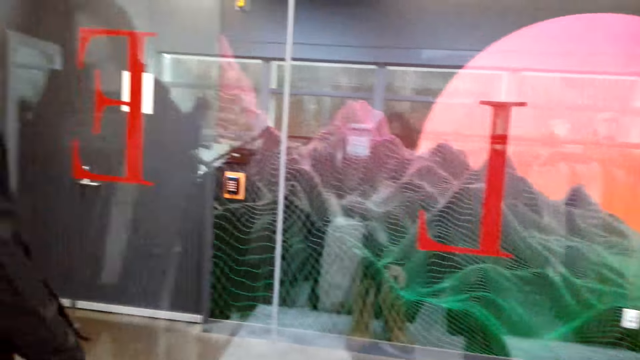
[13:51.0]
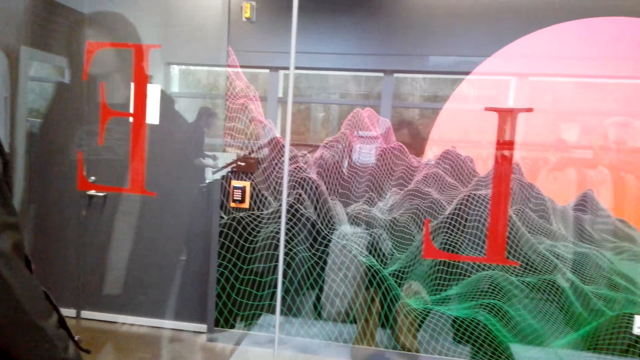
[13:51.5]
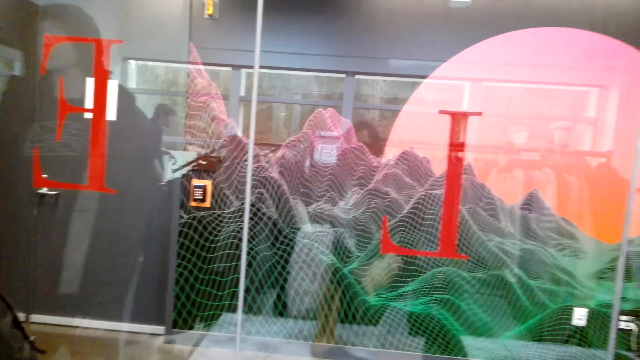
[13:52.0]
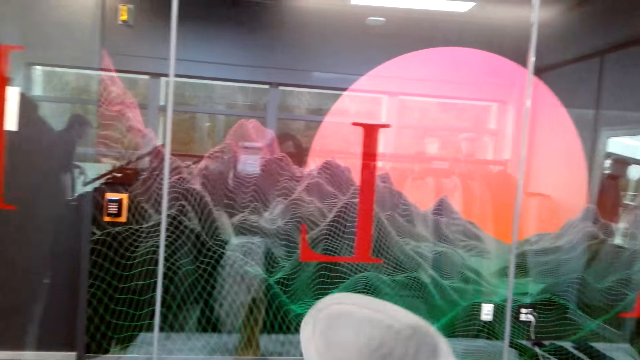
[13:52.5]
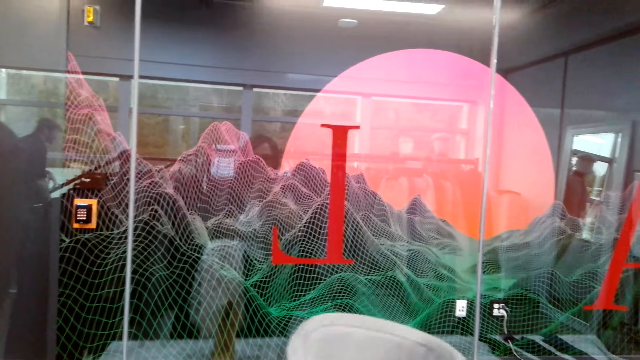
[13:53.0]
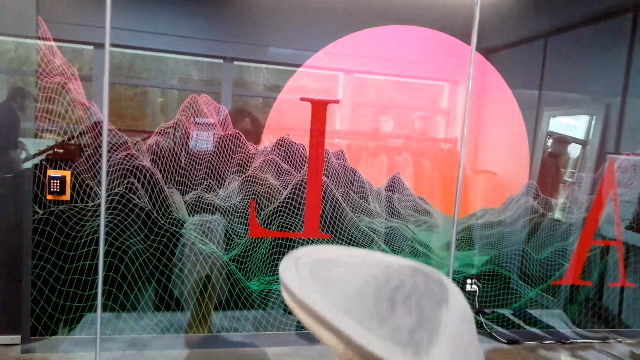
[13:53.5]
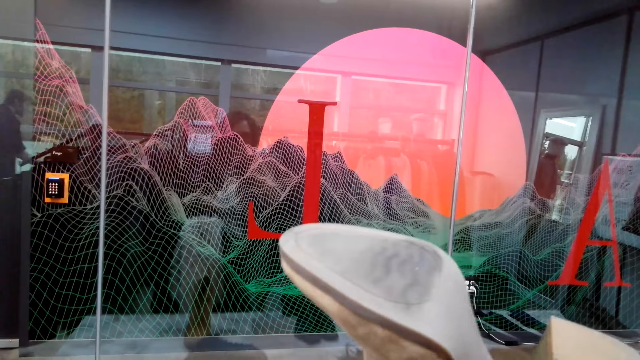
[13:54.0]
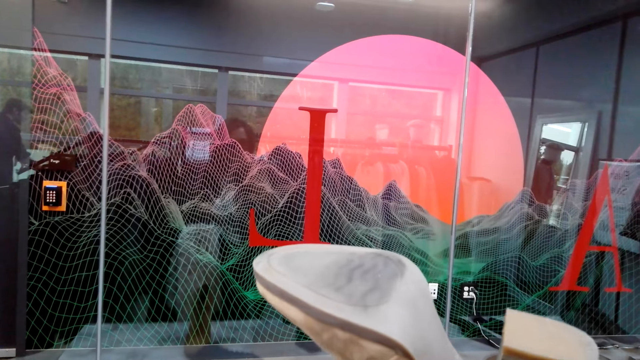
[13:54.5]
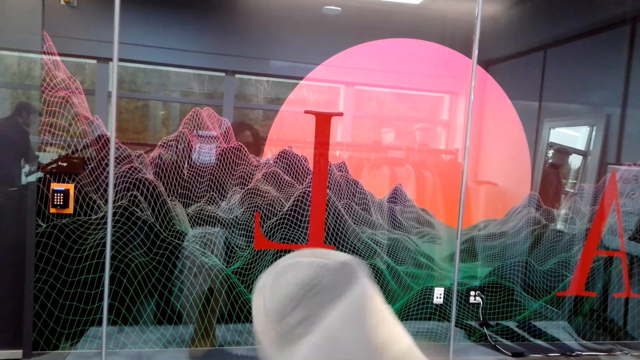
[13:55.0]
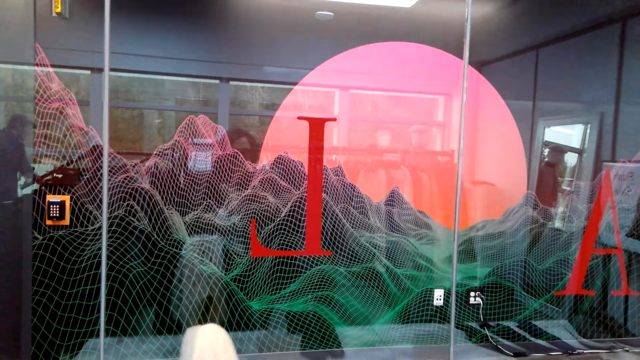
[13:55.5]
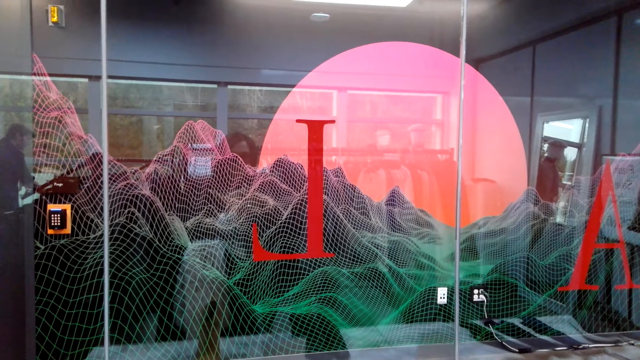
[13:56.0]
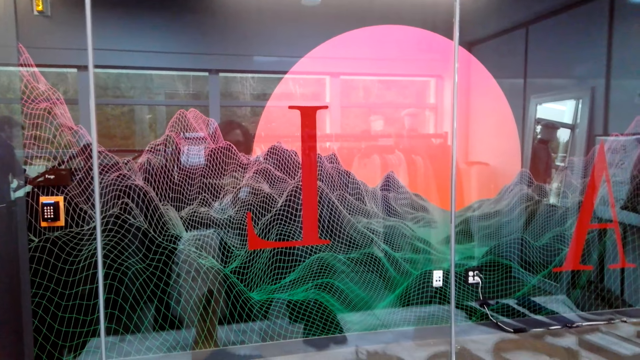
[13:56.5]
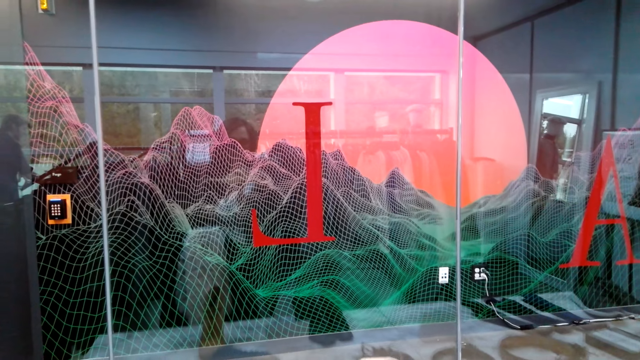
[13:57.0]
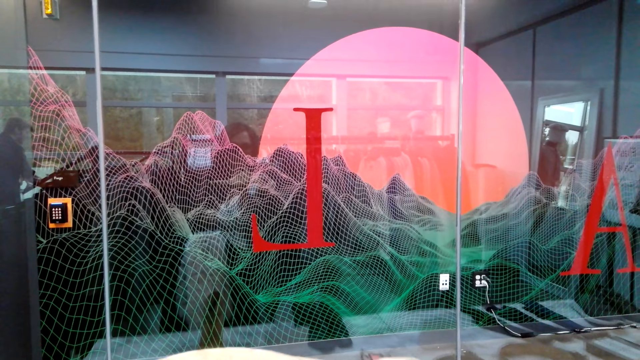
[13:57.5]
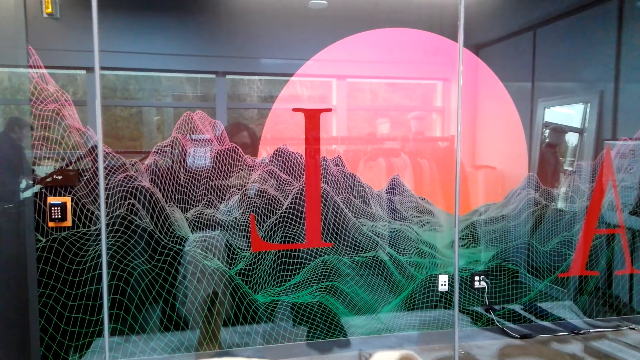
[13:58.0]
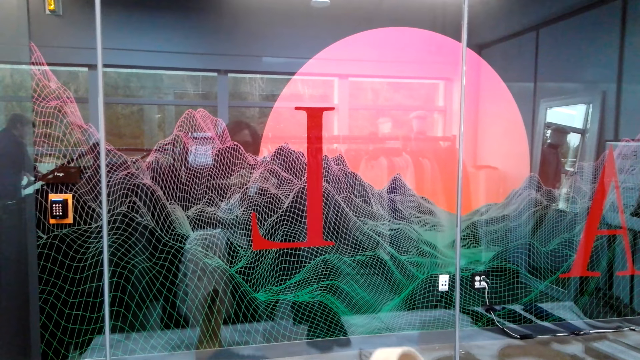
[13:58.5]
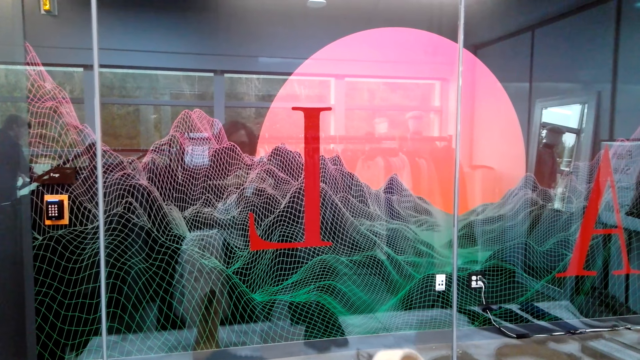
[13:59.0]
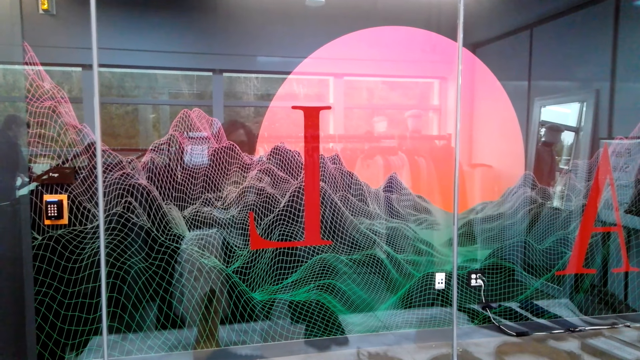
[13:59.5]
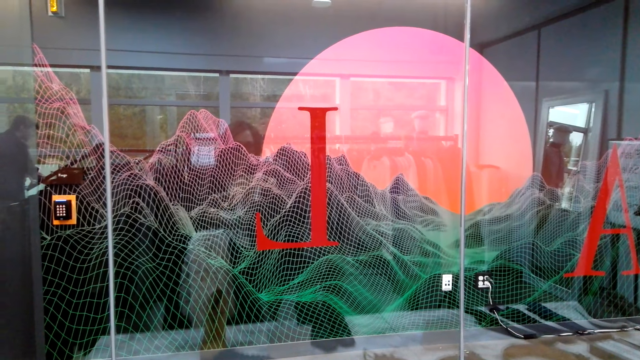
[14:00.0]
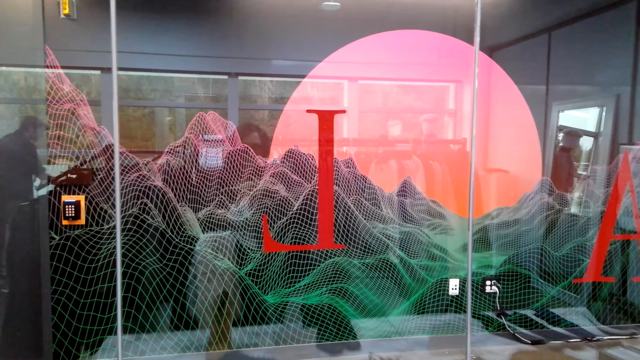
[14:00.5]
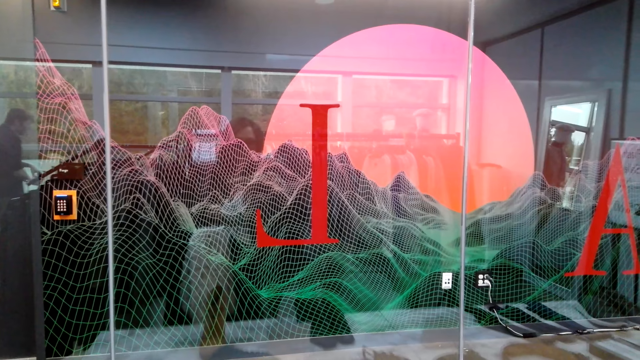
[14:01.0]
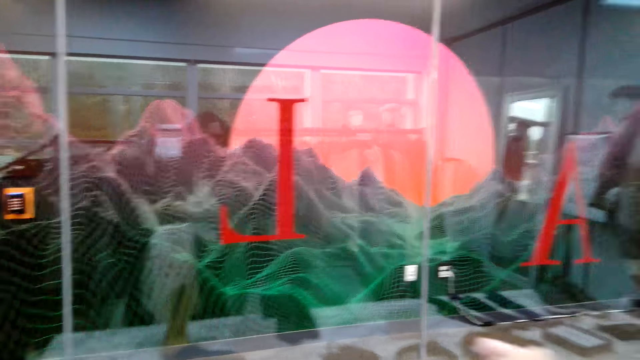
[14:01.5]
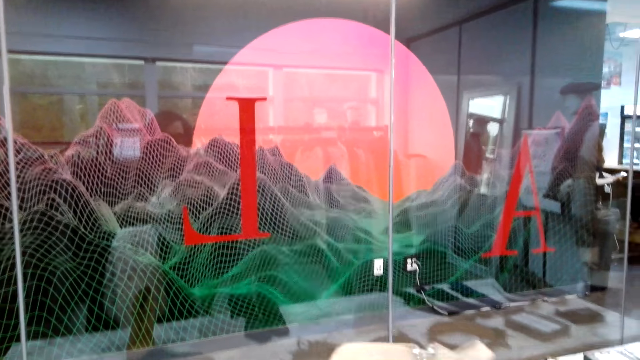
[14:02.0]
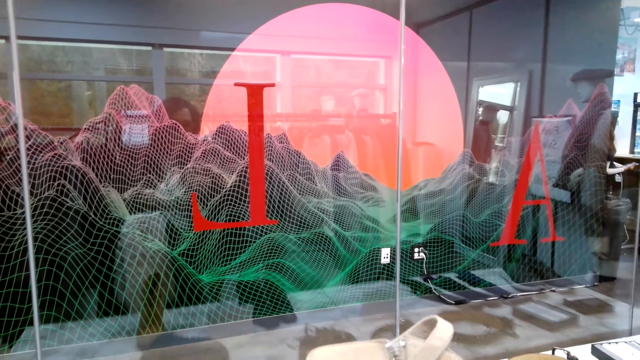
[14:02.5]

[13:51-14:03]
The camera wearer picks up shoes. They hold a shoe. They look at the shoes.

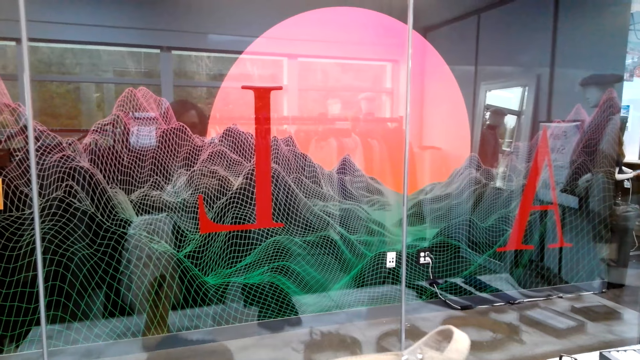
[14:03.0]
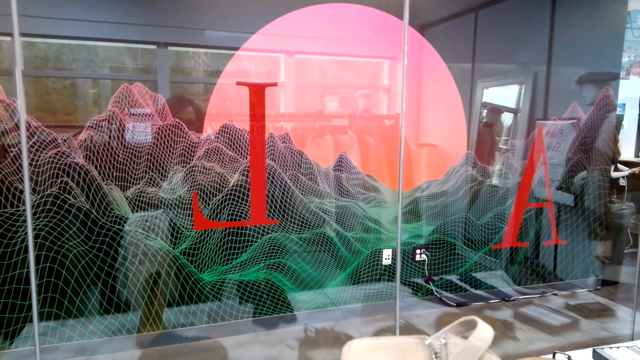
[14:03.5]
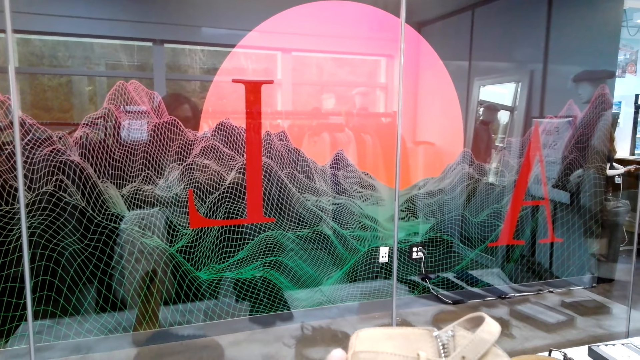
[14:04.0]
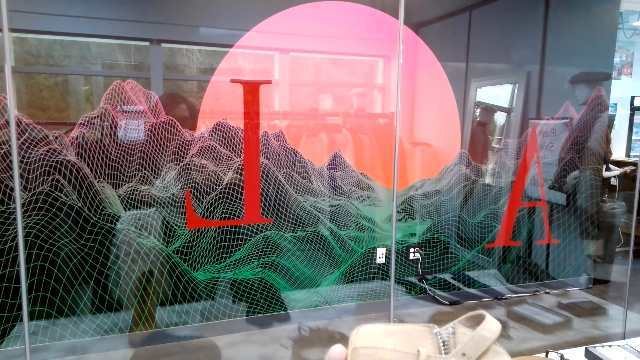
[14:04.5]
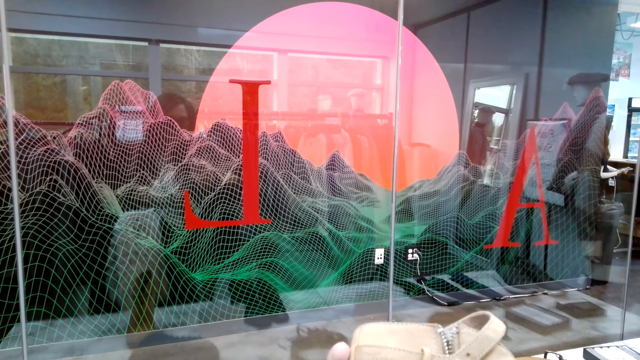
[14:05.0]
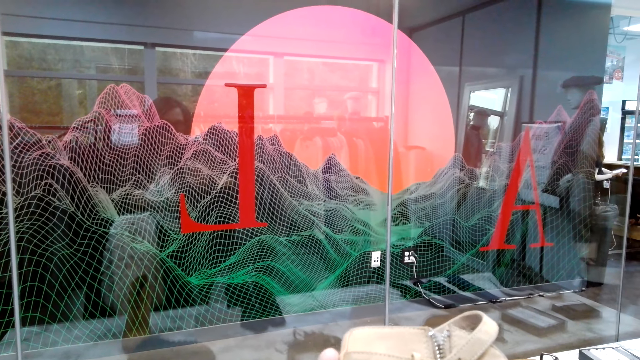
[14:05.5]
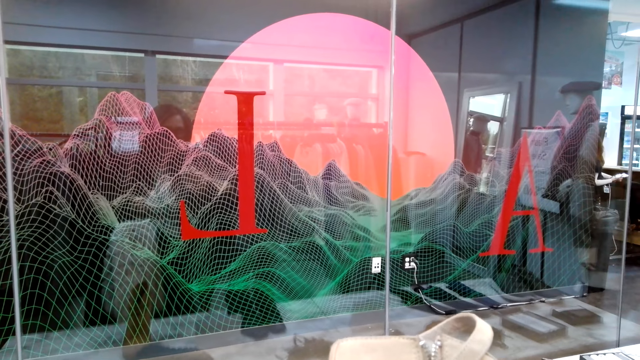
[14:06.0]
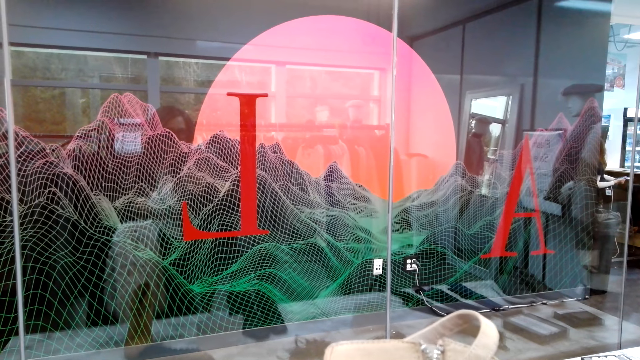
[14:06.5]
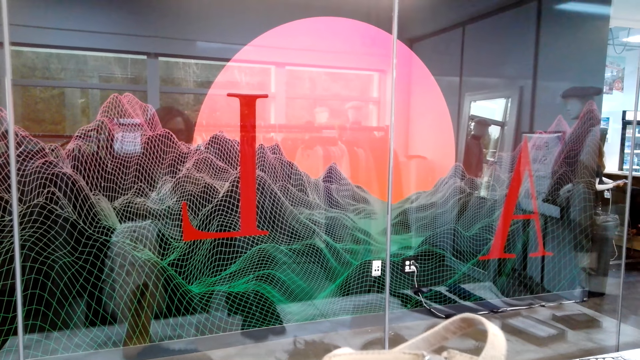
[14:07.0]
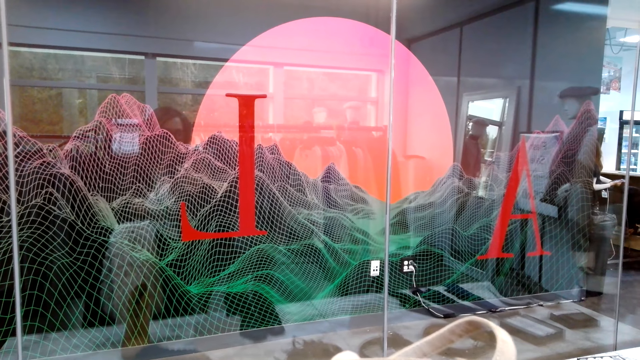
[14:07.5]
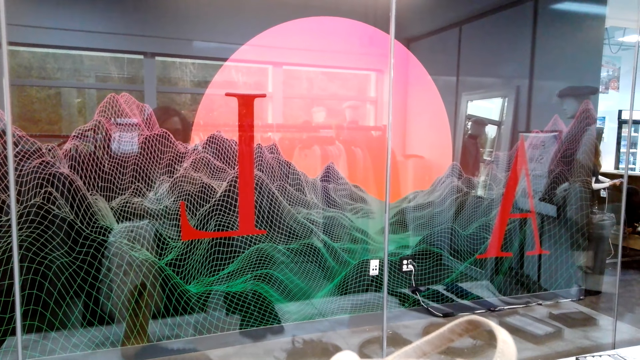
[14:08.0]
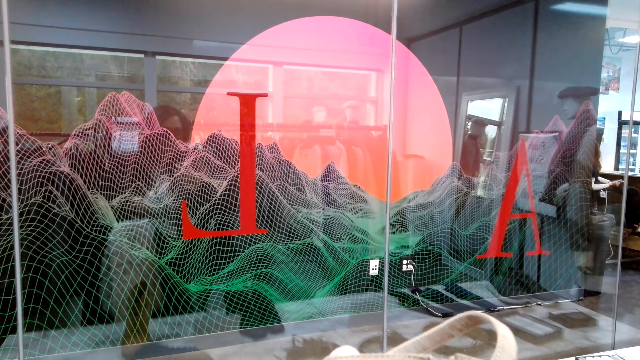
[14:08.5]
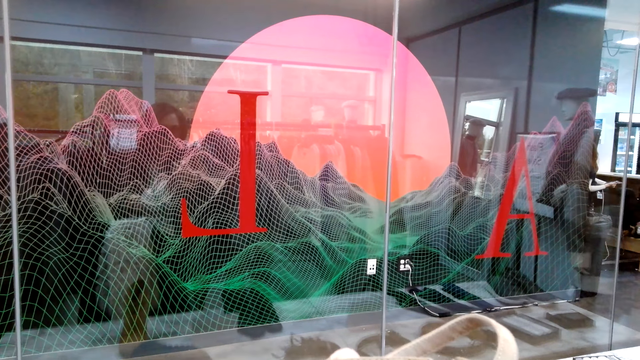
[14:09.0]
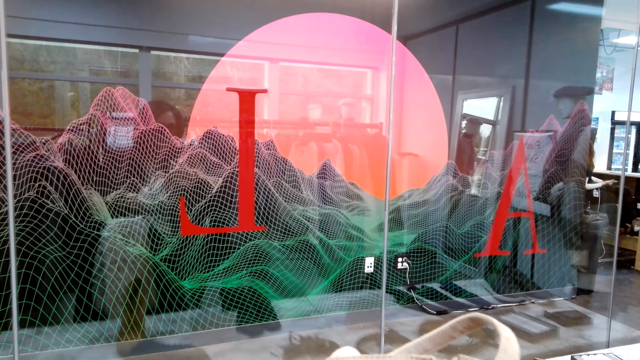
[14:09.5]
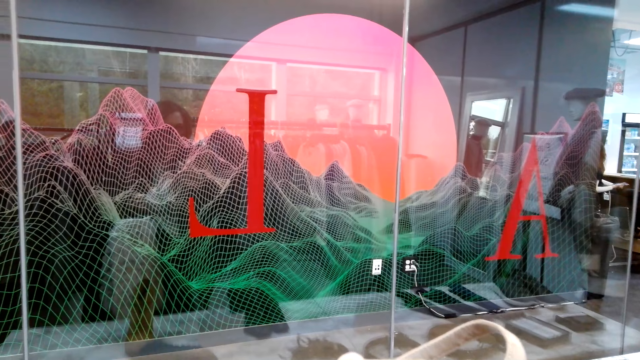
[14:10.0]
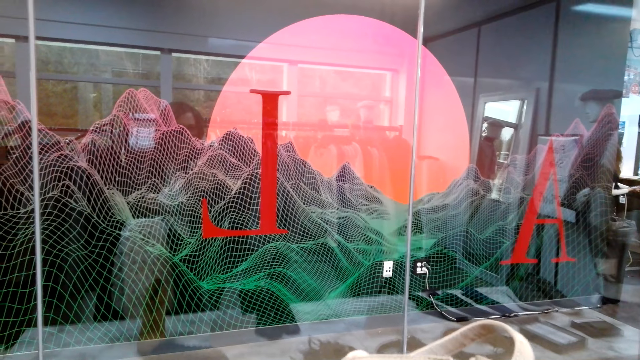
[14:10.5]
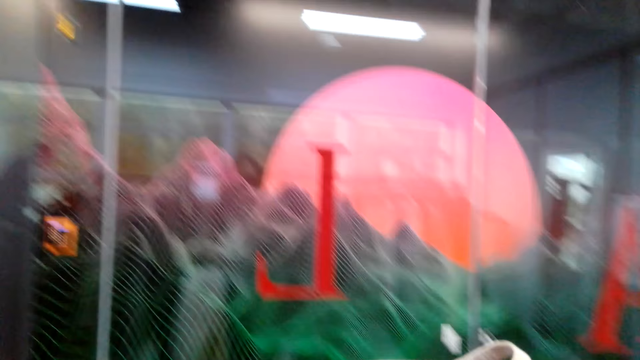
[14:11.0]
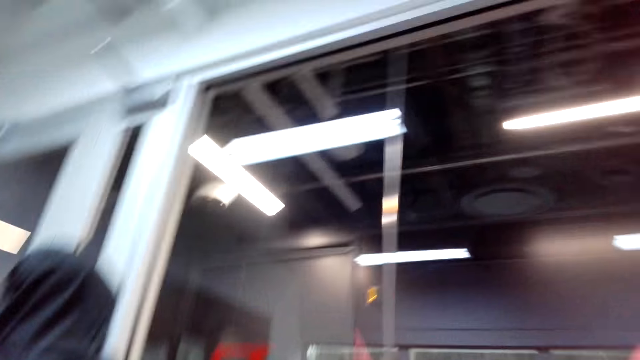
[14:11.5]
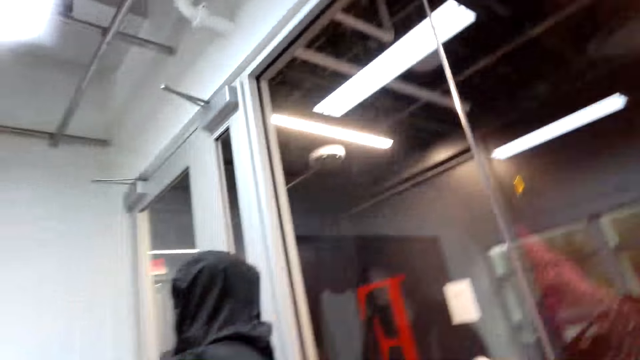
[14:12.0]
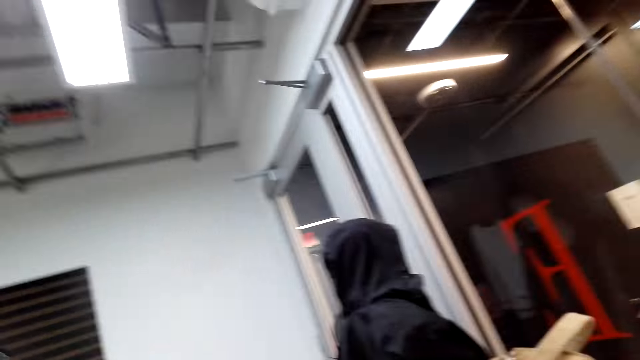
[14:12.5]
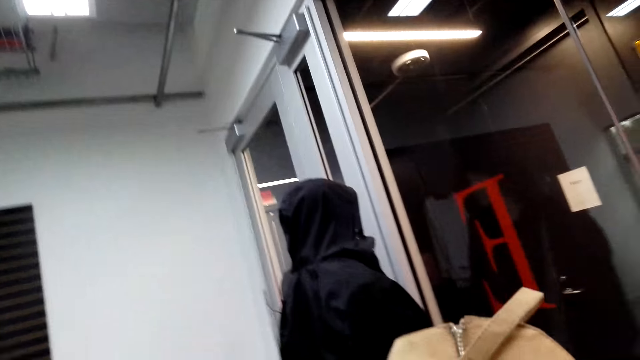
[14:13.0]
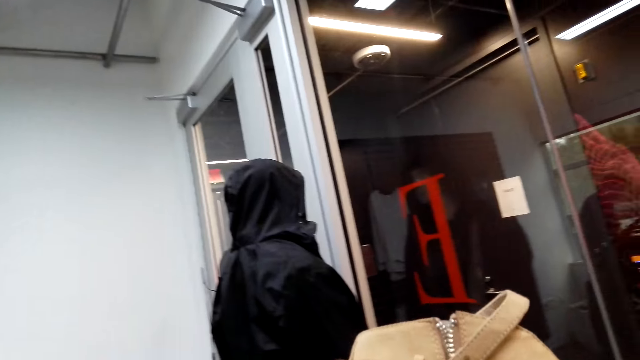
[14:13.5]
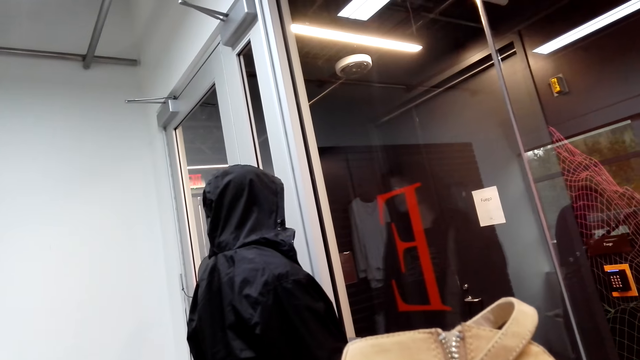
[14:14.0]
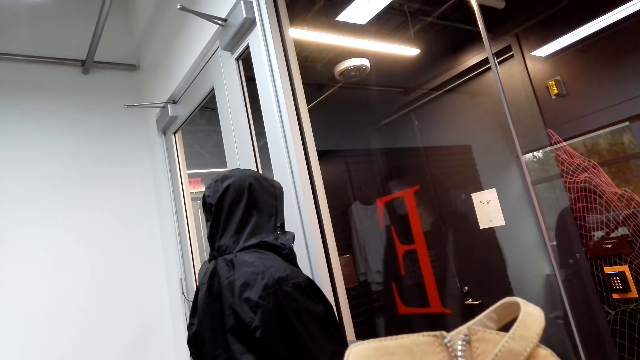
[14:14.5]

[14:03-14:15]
The camera wearer looks around the store.
